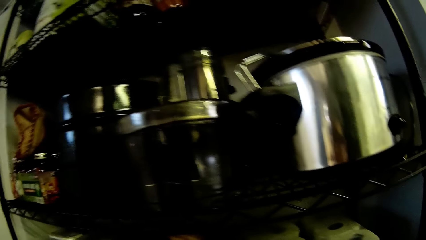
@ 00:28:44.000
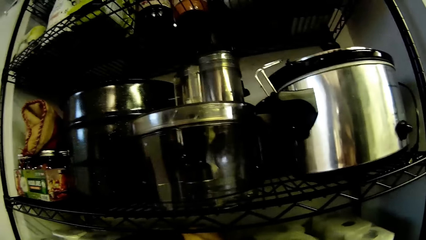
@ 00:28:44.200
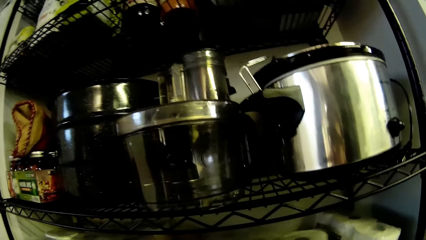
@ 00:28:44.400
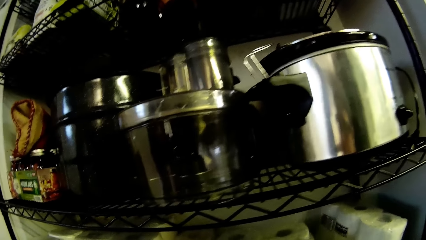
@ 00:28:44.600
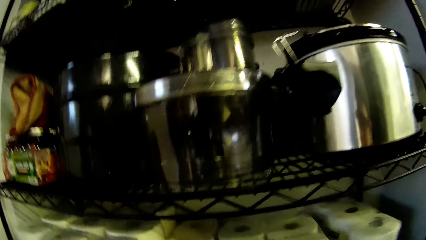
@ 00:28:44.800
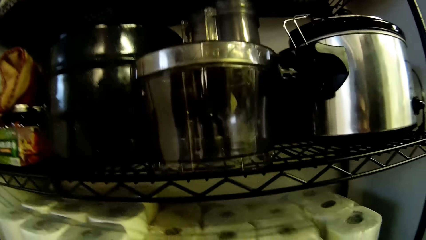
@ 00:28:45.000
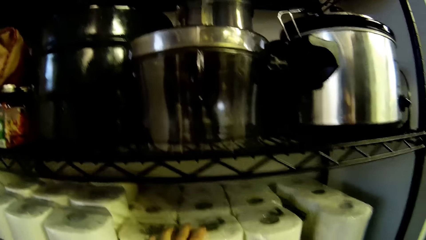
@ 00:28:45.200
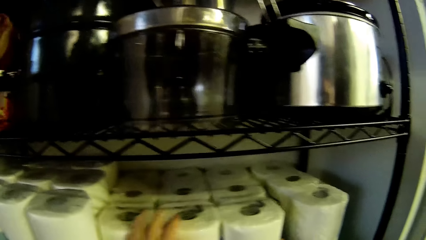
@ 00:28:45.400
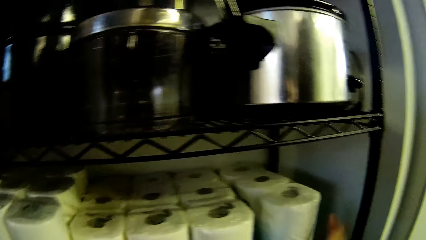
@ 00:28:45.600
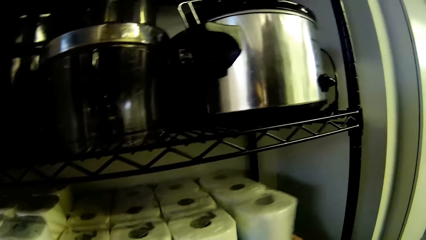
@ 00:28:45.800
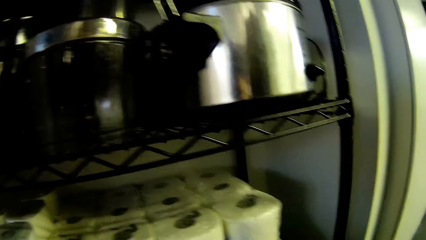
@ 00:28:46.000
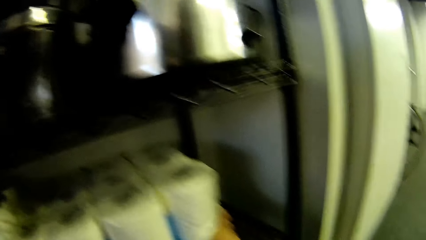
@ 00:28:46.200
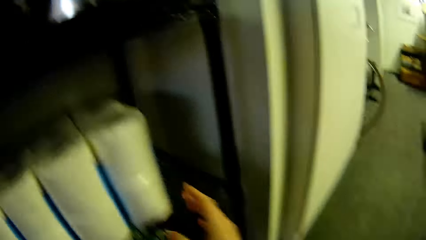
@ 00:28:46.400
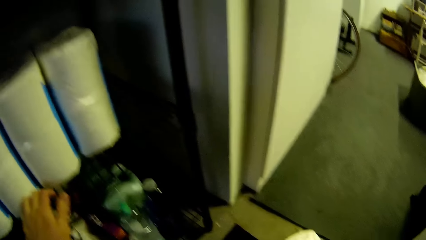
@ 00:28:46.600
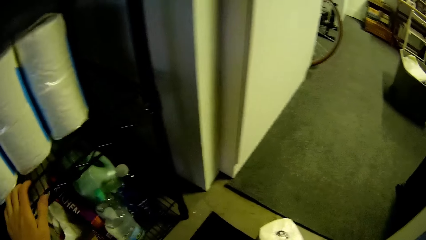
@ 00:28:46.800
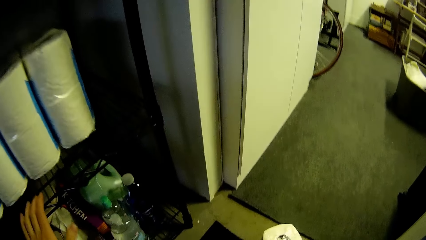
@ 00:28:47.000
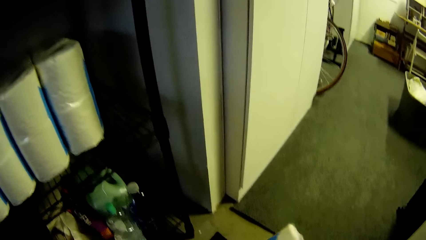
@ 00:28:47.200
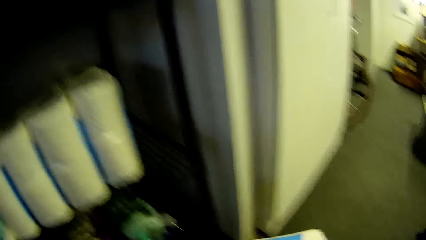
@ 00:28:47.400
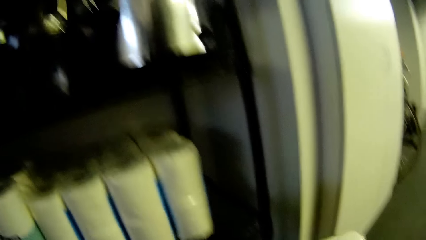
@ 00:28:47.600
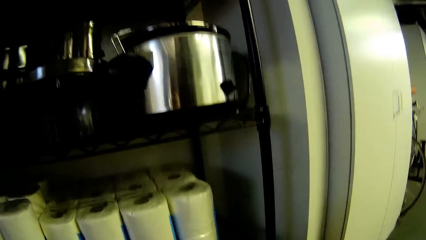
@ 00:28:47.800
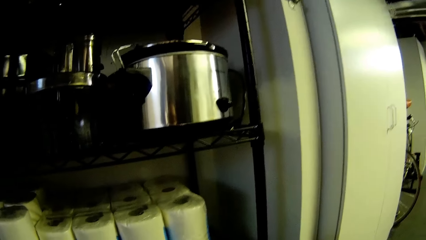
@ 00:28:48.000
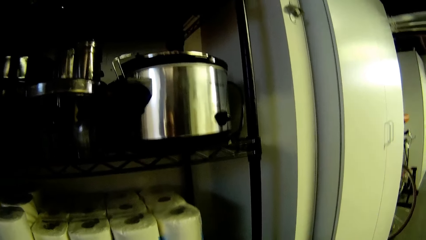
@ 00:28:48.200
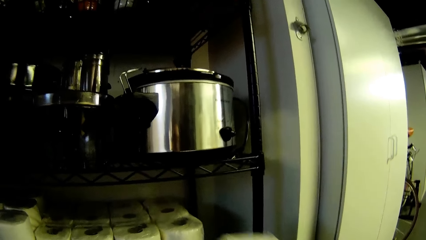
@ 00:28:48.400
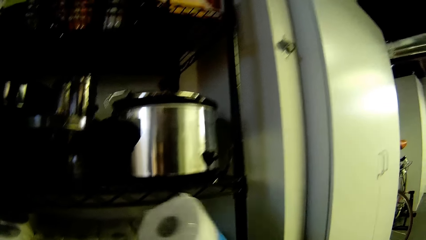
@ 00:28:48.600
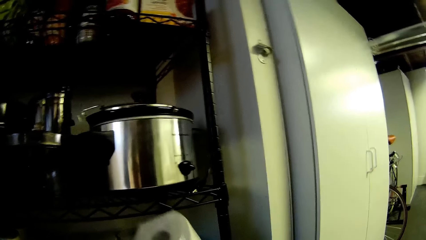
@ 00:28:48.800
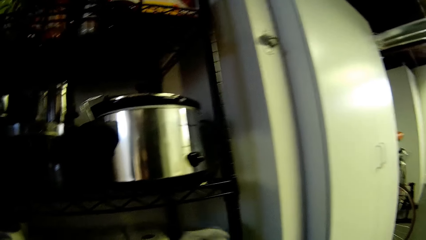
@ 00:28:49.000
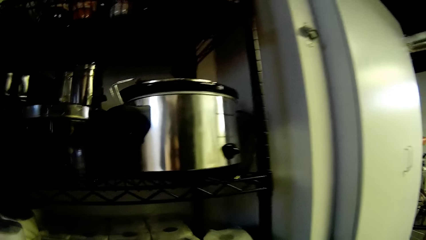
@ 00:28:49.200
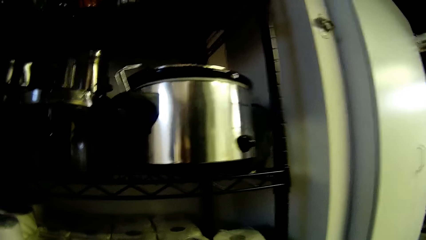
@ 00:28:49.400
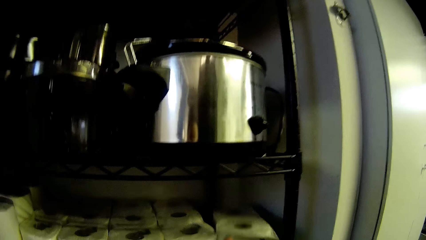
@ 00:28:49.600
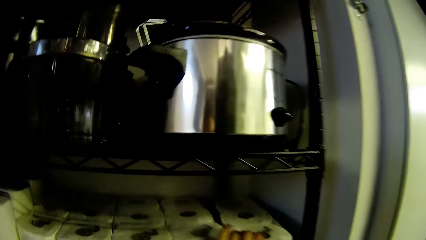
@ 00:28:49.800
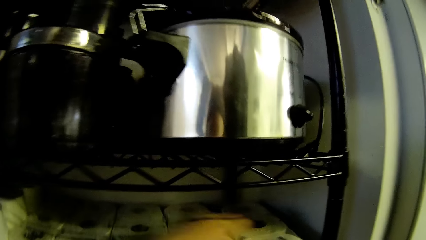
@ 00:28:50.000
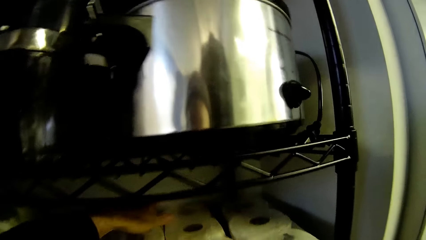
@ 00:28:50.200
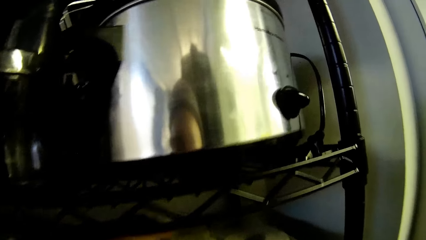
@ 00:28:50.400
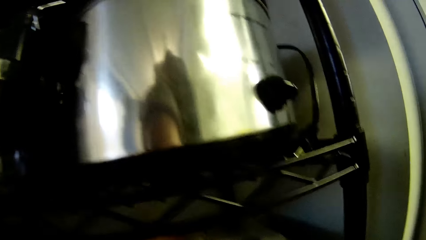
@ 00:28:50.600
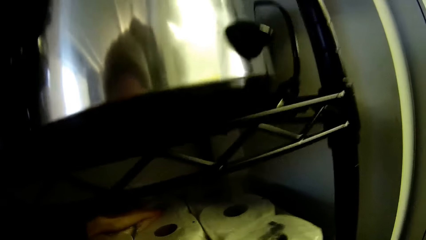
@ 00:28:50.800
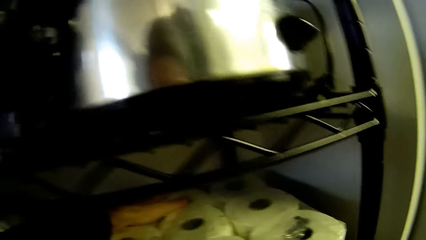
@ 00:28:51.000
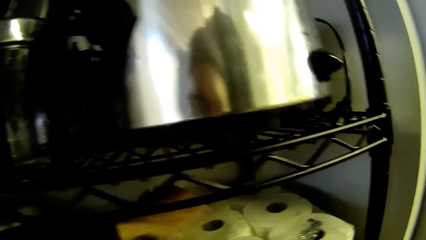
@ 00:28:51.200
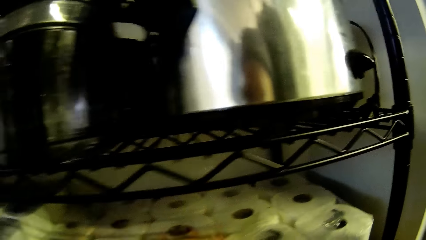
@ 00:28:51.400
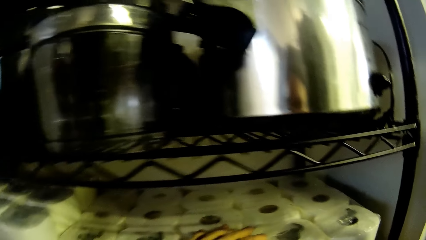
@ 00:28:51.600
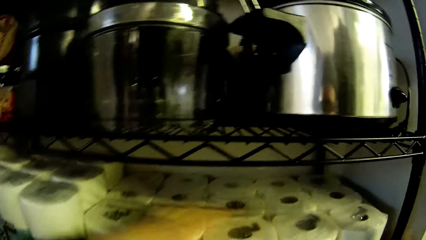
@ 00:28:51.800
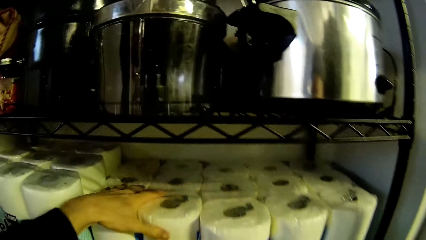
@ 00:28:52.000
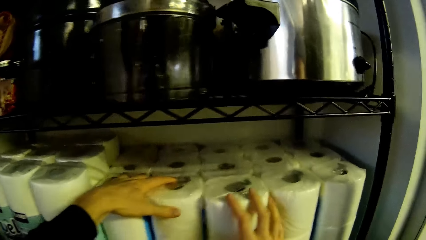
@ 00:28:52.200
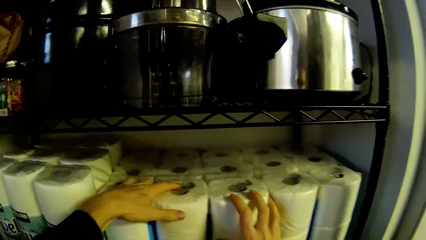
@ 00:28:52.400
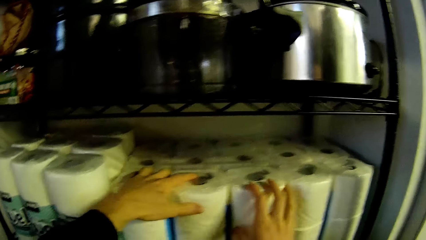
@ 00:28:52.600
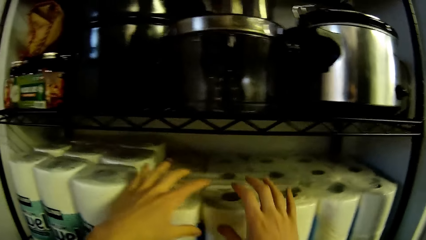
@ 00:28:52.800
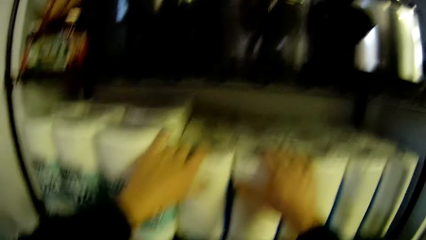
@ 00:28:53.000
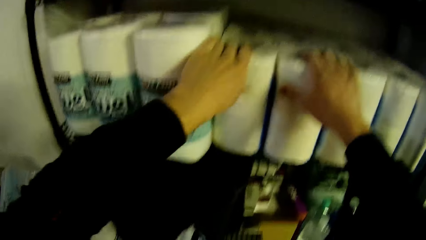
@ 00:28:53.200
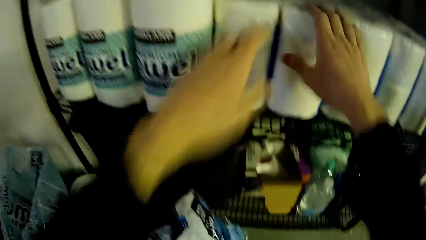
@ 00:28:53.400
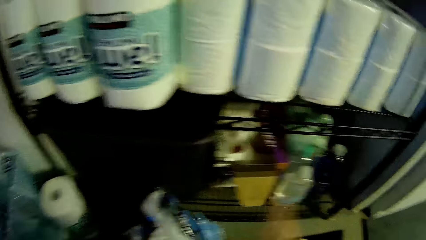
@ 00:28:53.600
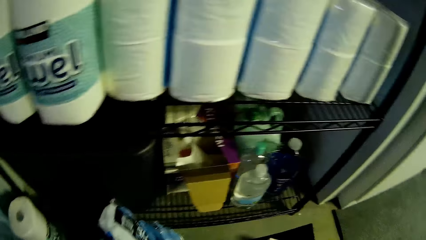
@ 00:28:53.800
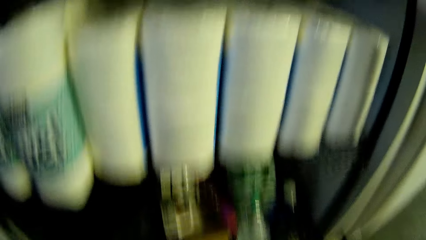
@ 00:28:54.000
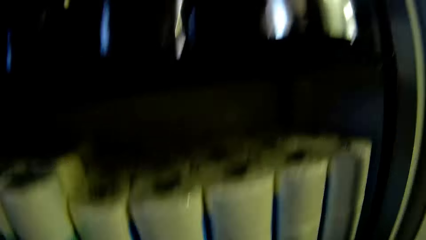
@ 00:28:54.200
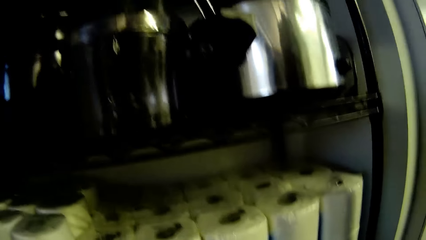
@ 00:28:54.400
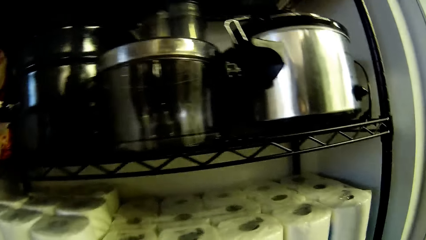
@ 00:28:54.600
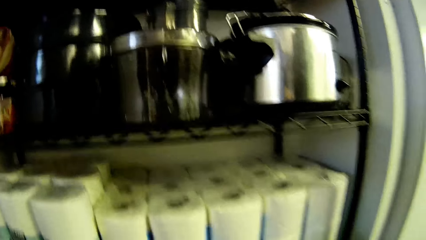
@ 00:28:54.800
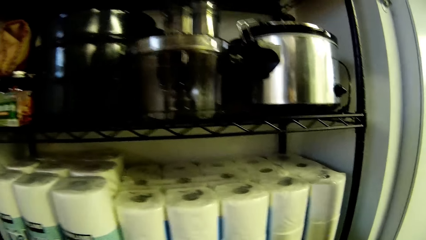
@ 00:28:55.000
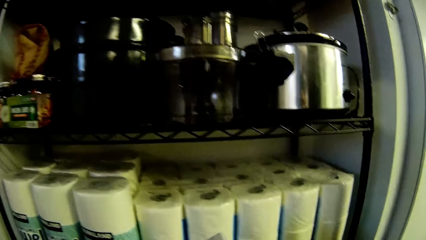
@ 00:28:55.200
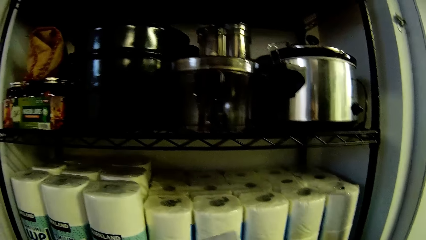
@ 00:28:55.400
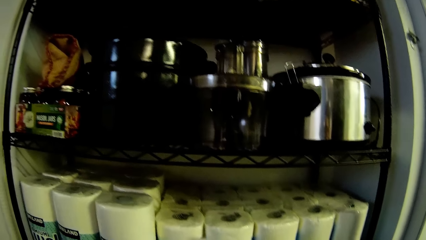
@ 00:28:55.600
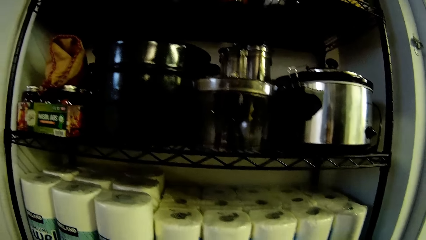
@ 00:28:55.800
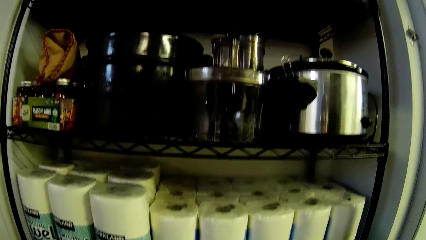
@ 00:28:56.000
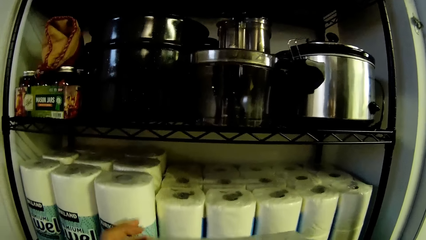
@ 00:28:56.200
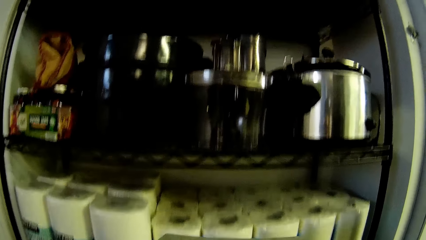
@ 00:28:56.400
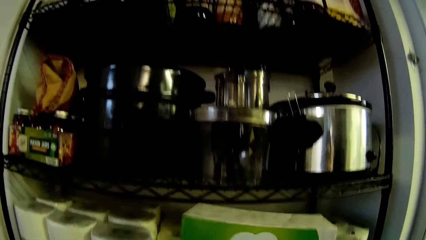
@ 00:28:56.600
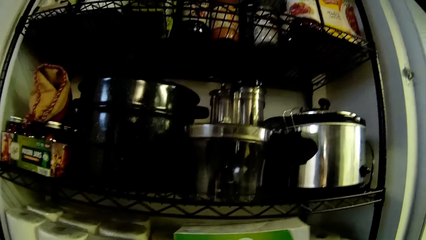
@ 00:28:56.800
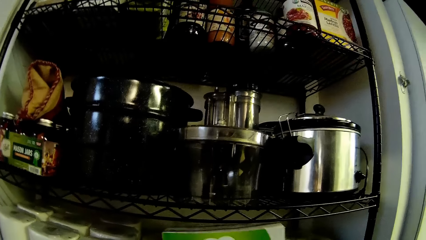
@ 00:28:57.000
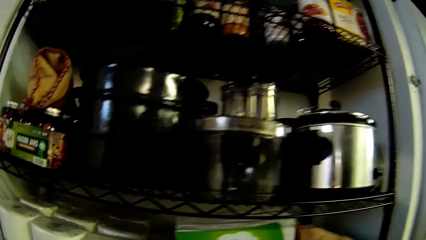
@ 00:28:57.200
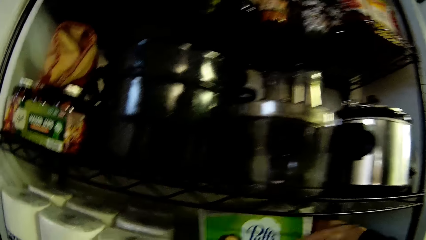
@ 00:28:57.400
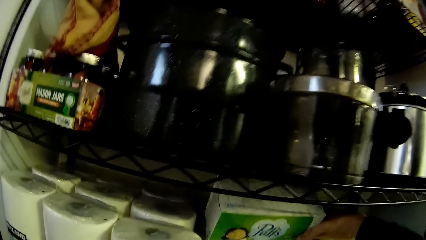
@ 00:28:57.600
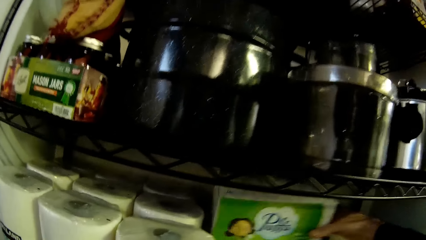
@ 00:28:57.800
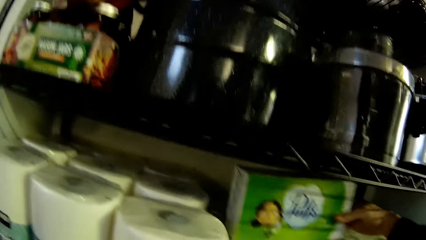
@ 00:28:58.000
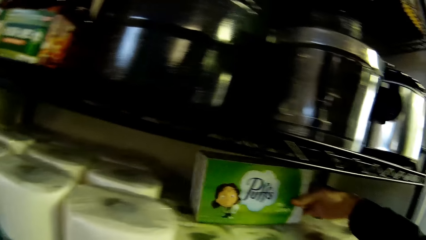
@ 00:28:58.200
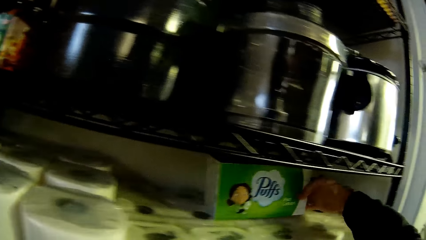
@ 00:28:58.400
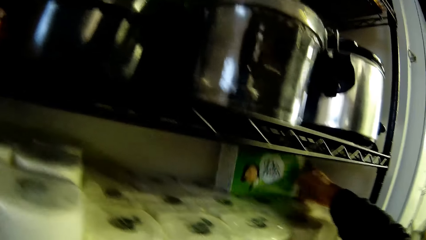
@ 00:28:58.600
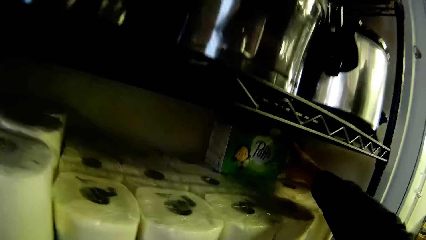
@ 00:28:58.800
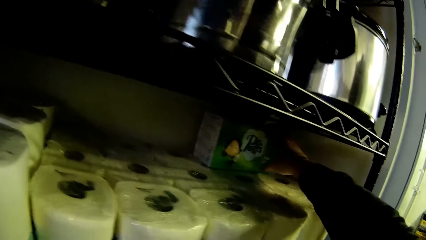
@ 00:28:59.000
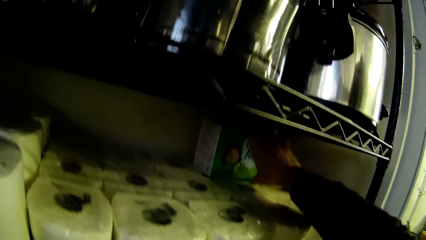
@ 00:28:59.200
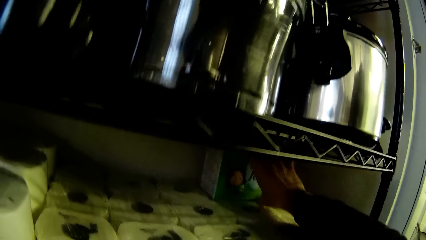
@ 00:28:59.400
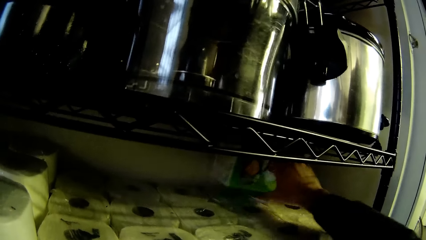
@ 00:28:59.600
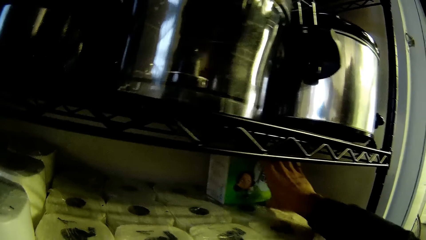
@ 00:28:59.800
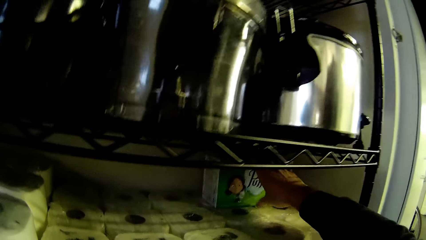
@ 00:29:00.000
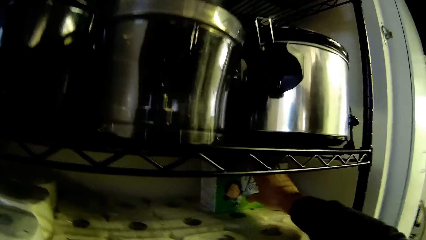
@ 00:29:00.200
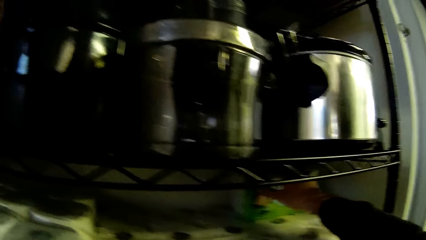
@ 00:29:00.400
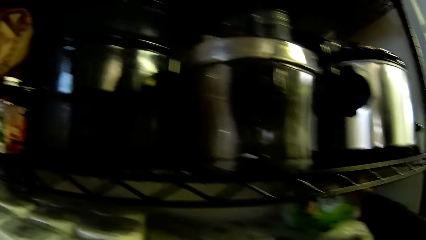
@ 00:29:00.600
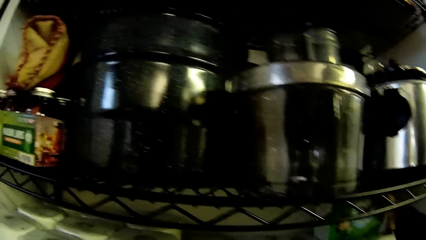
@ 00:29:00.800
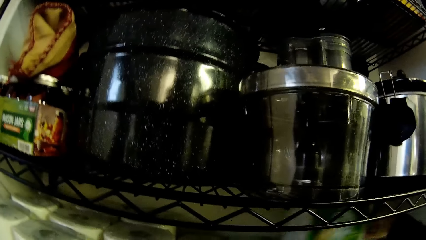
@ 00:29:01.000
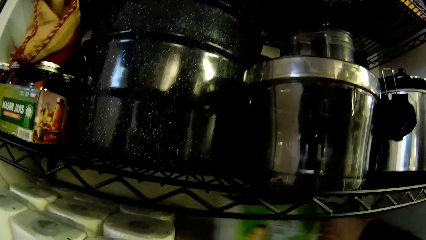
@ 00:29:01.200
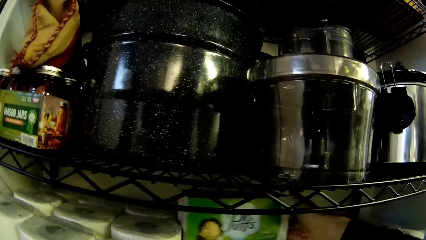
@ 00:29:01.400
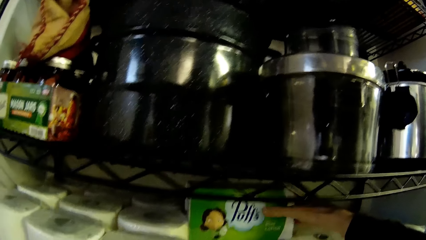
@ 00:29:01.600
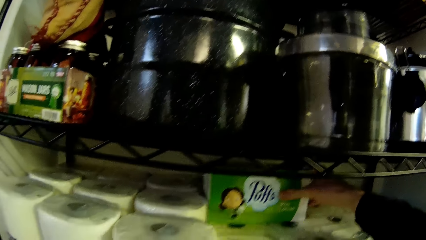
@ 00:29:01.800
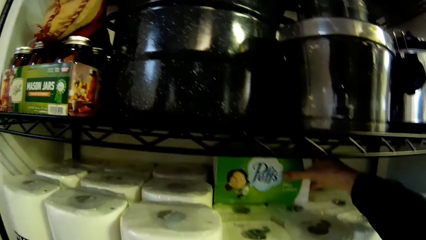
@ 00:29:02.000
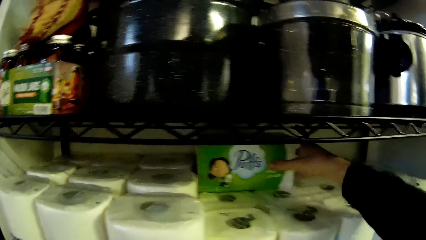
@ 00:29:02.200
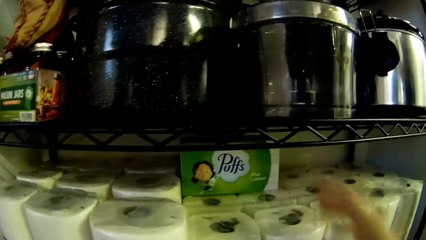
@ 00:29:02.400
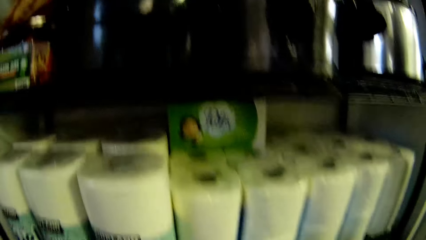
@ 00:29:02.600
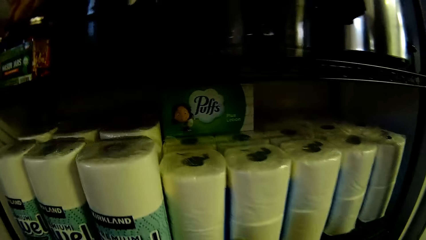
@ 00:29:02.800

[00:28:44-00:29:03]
The camera wearer turns three packs of toilet roll anticlockwise in the pantry's shelf with his left hand. He picks a paper towel from the table. He places the pack of toilet roll on the pantry's shelf with his left hand. He arranges the toilet rolls with both hands. He puts the pack of soap on top of the toilet rolls with his right hand.
